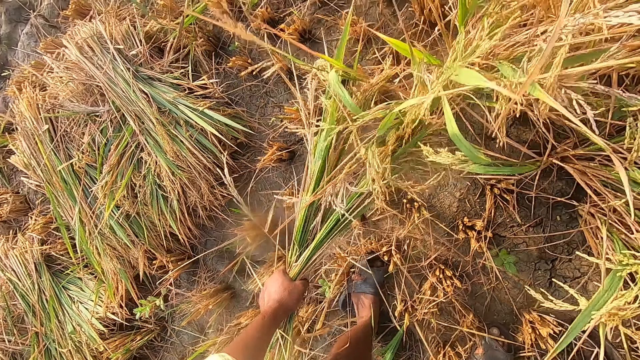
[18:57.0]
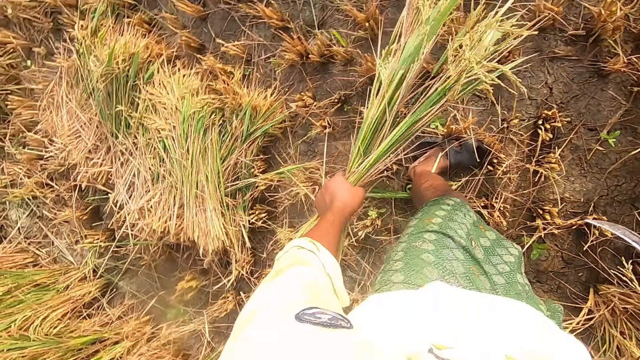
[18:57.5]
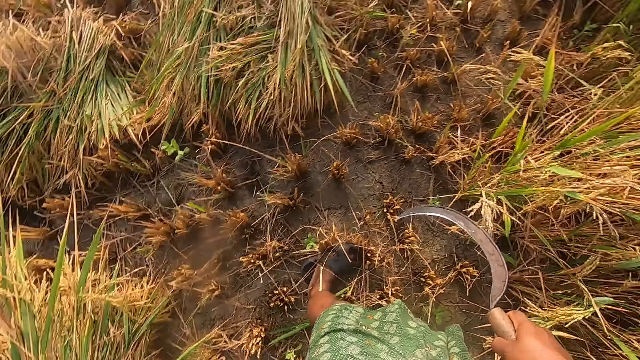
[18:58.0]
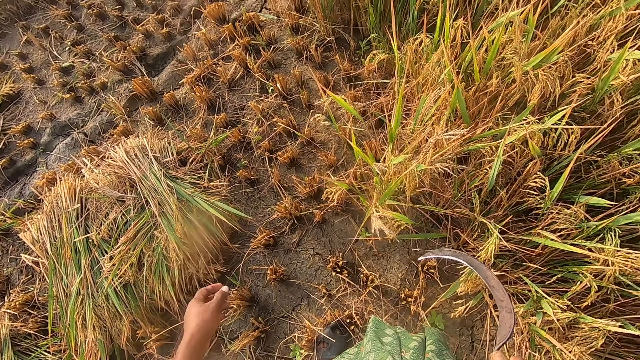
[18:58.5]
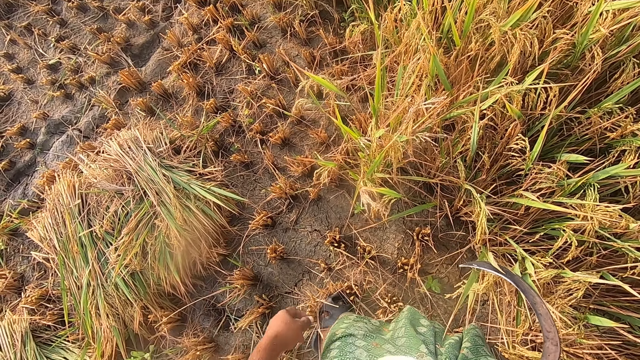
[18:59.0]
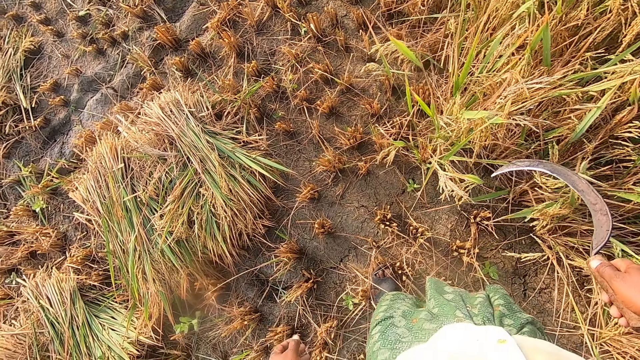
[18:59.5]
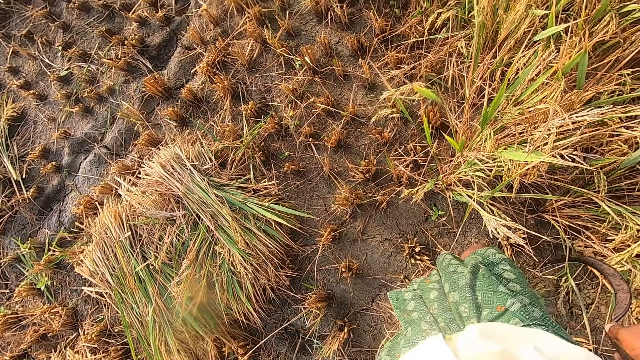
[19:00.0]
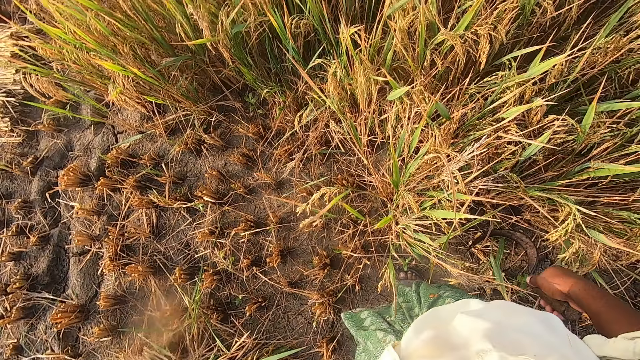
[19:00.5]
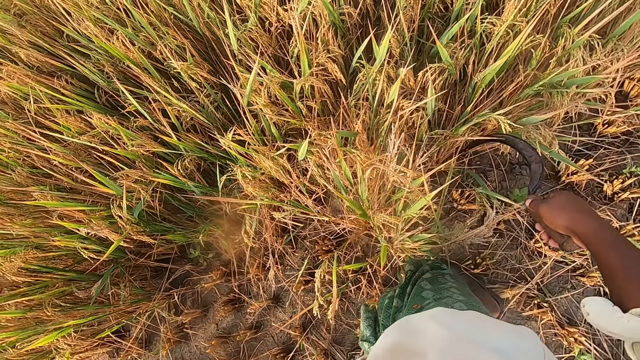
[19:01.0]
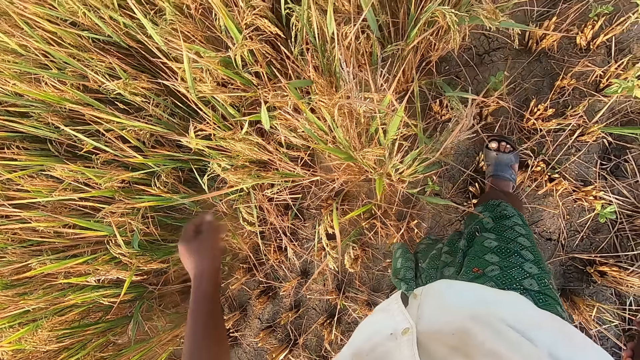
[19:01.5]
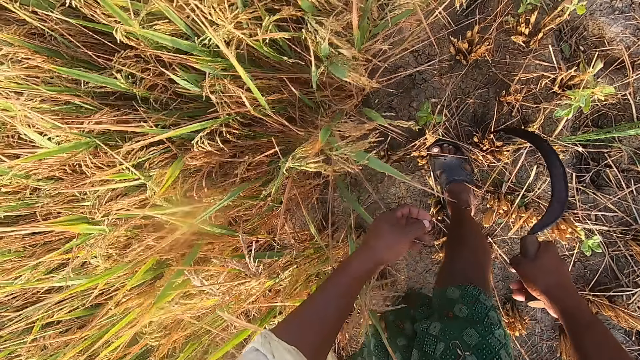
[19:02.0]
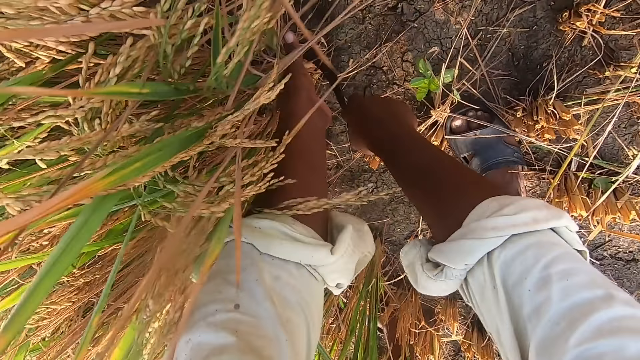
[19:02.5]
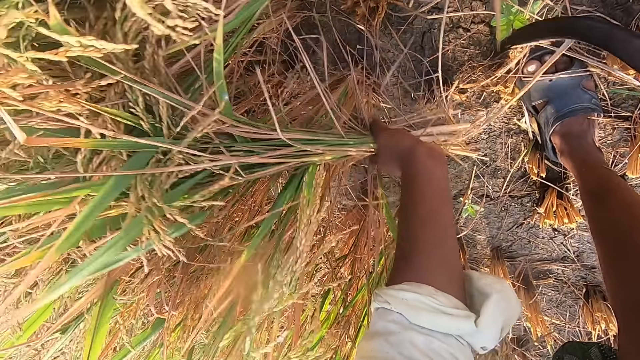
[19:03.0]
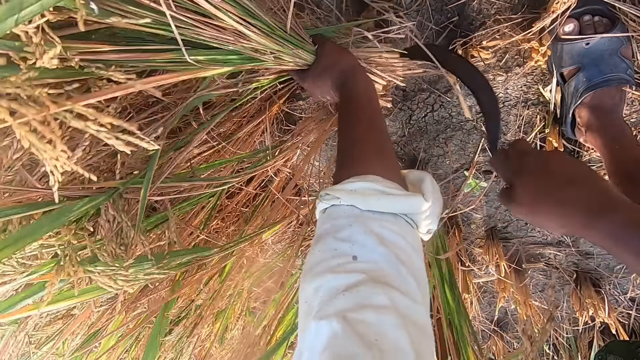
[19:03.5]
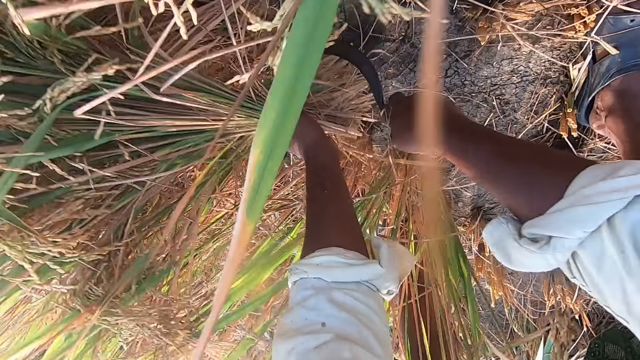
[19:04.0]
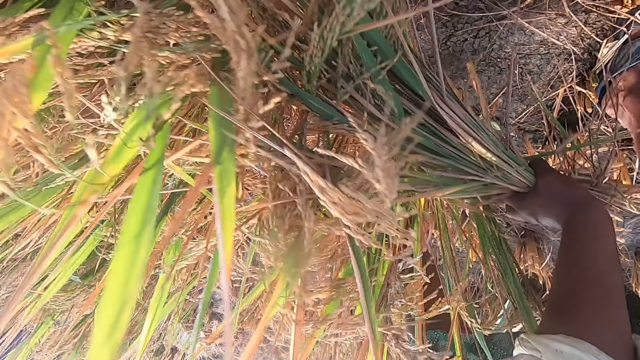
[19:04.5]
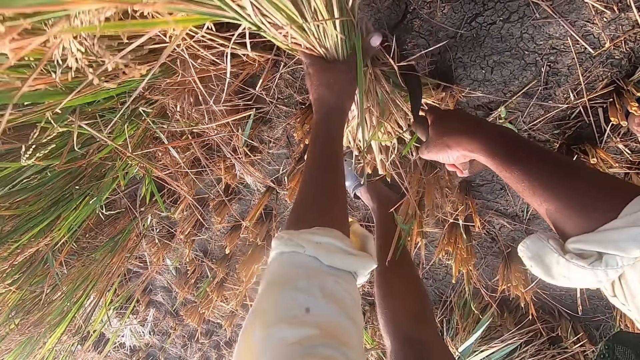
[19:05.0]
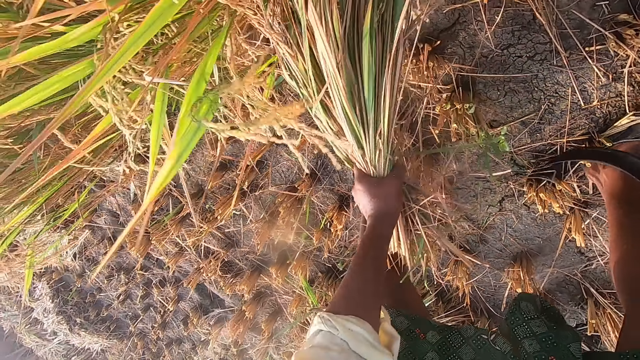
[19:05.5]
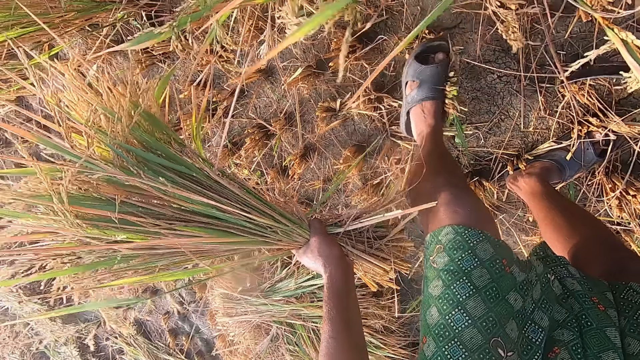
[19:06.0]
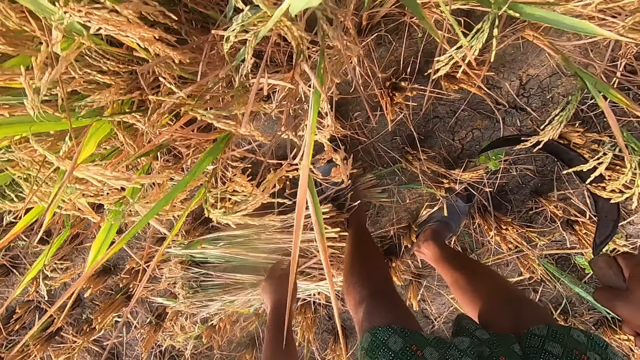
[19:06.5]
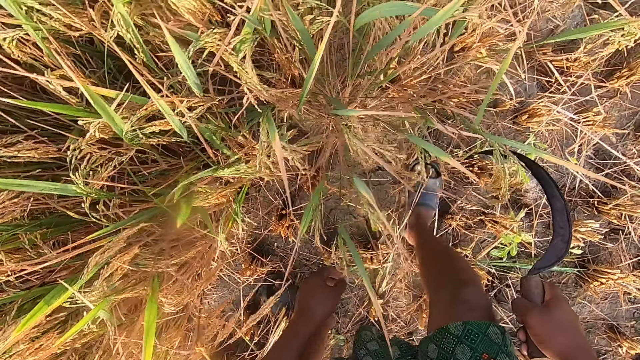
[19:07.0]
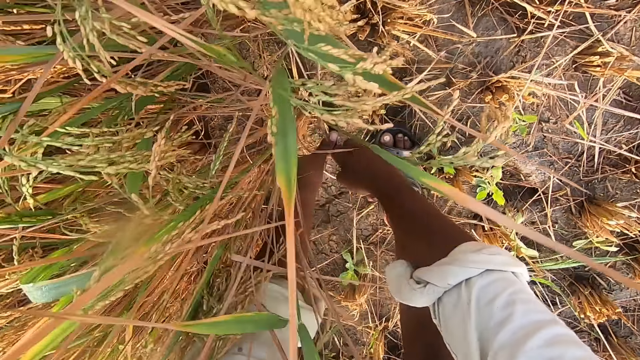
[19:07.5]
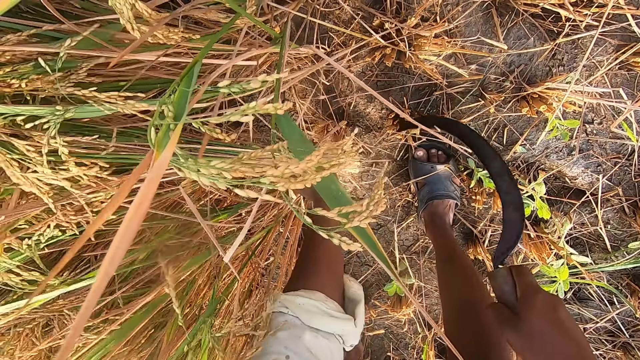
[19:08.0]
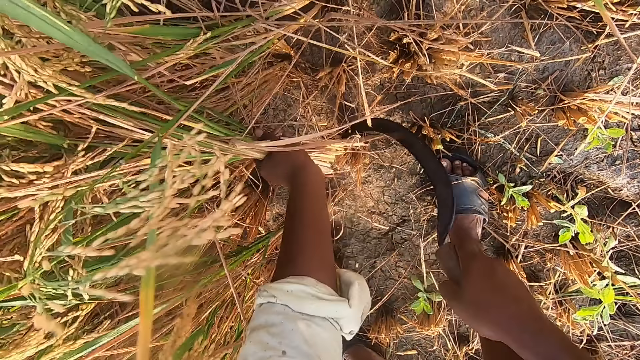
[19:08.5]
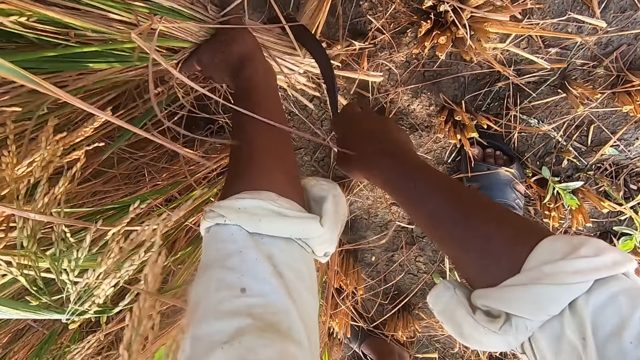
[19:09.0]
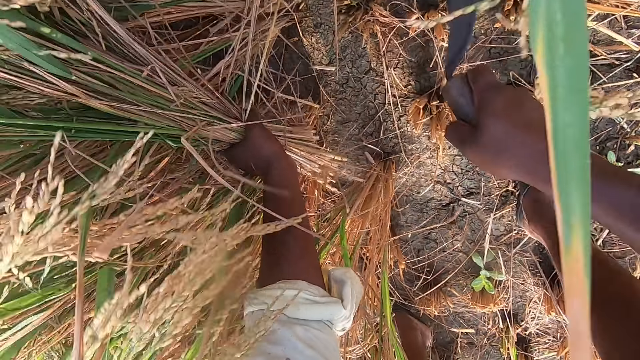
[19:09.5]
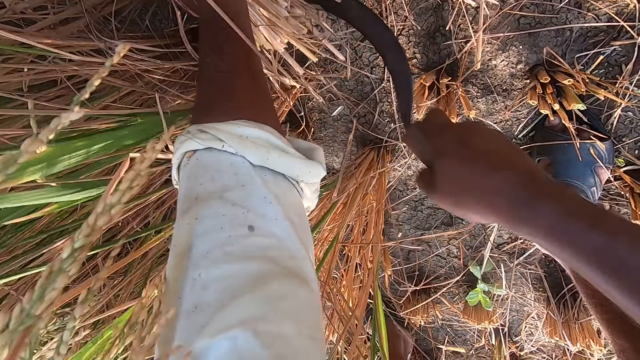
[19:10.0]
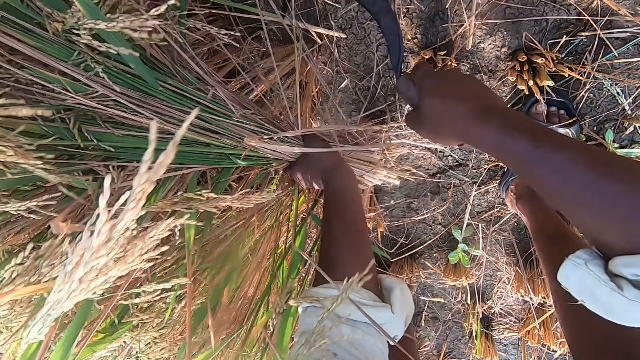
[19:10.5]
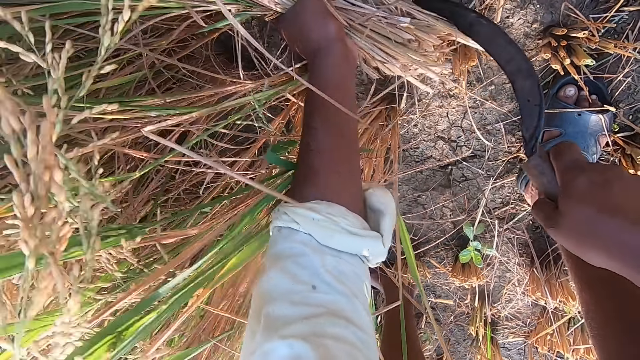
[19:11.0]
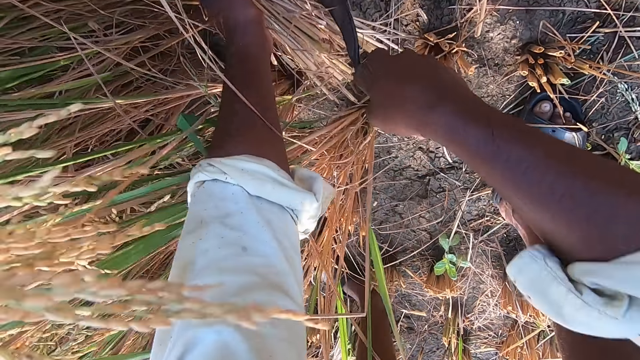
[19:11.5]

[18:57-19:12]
The camera wearer looks around. They drop the stack of straw or rice plants on the ground. They look around. They walk forward. They bend downwards, hold the rice plants, and cut the straw from the ground with the sickle. They move forward and drop the stack of straw on the ground. They cut the straw from the ground with the sickle and hold the rice plants.

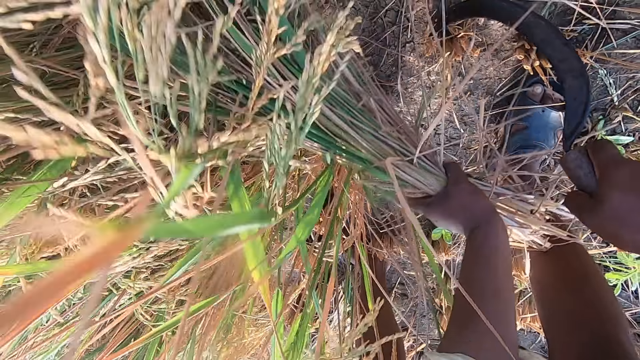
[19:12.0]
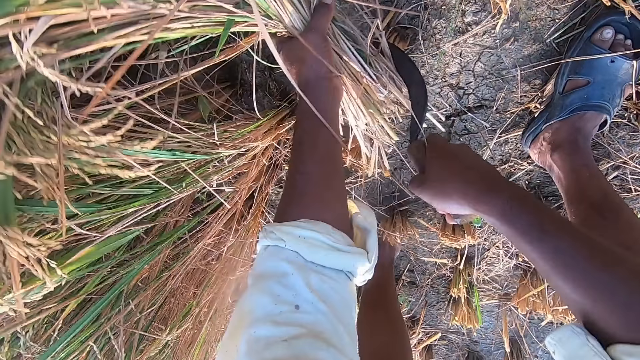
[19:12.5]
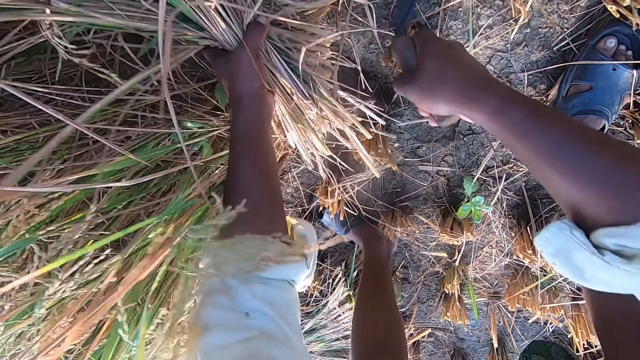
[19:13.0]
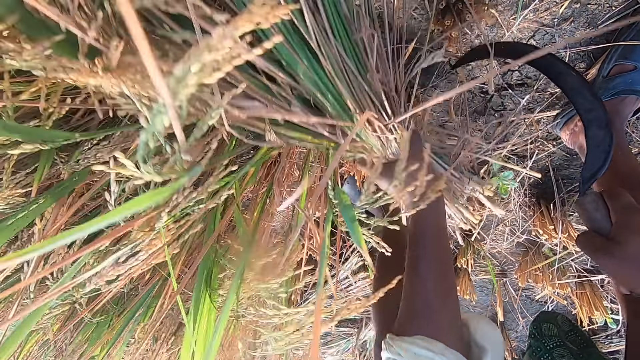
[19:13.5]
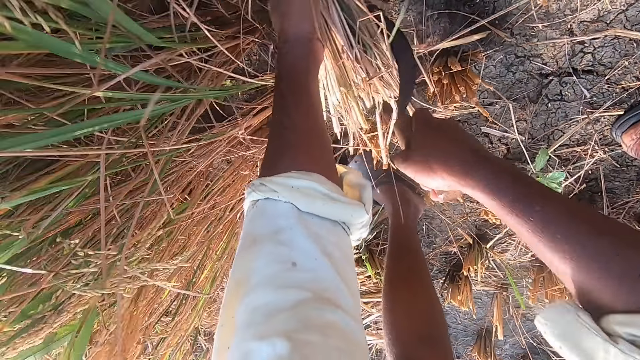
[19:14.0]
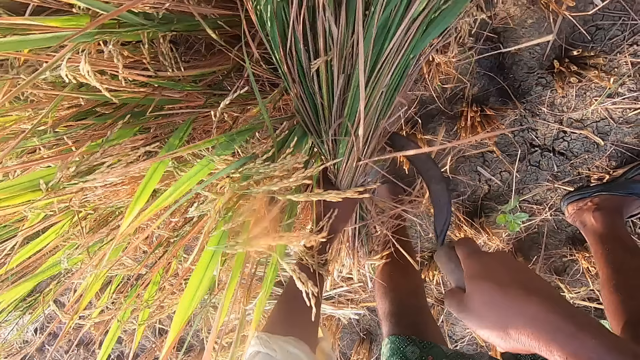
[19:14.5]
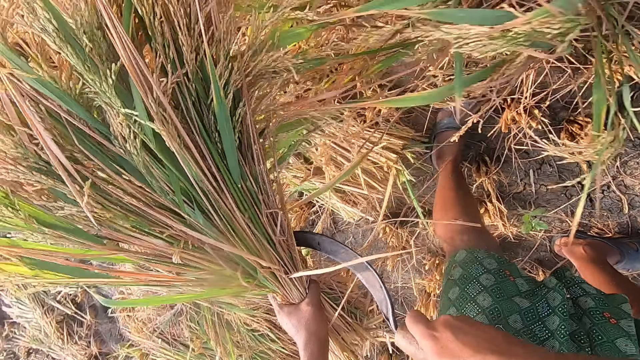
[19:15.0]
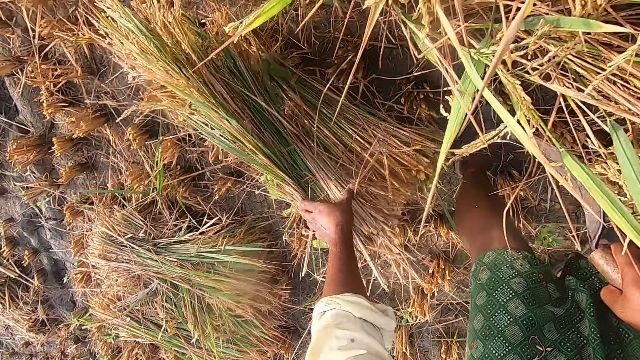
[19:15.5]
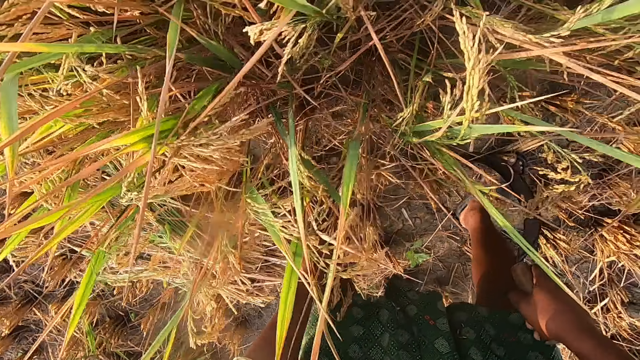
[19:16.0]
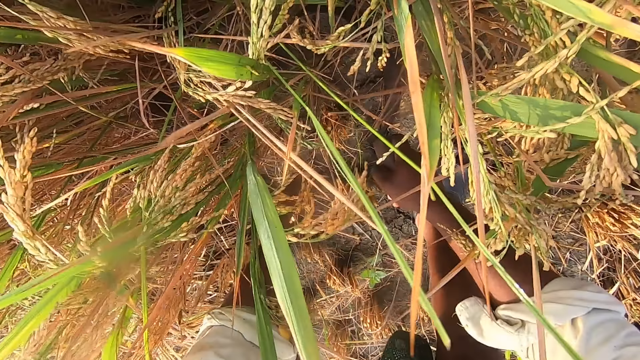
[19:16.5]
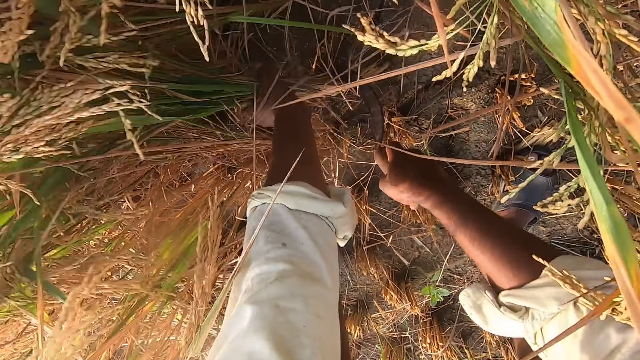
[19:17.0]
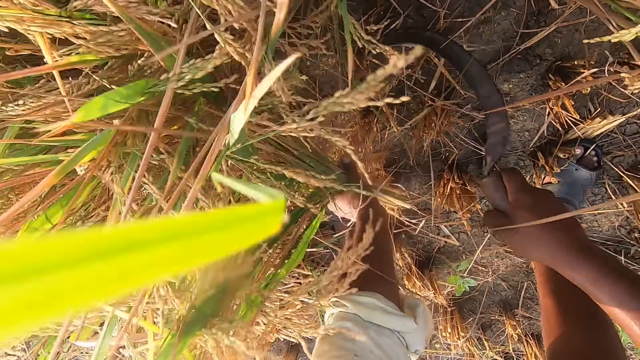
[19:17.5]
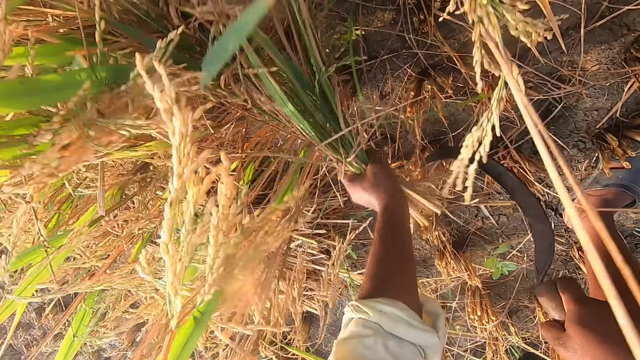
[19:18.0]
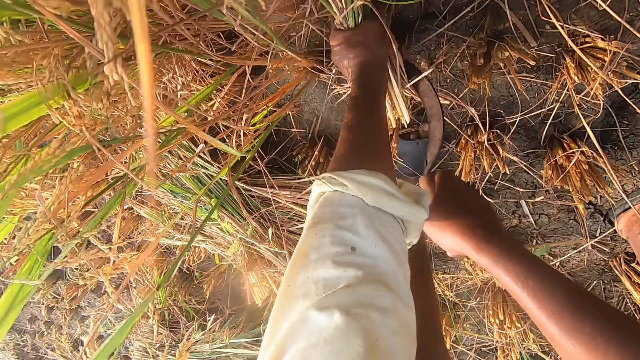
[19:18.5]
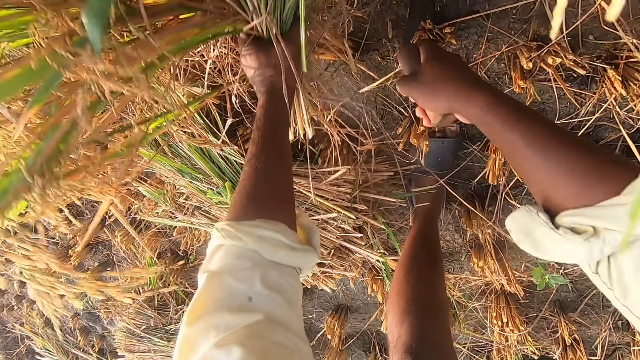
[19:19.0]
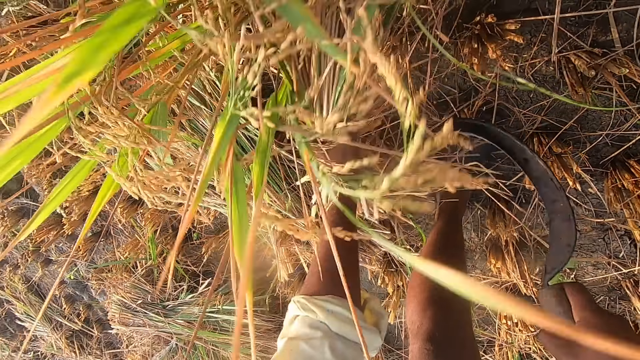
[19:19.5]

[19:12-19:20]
The camera wearer moves around. They drop the stack of straw or rice plants on the ground. They hold the rice plants and cut the straw from the ground with the sickle.
